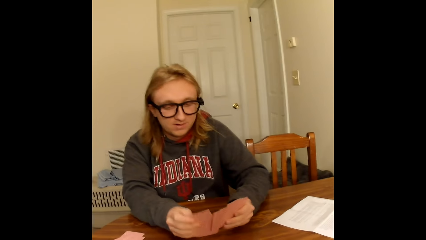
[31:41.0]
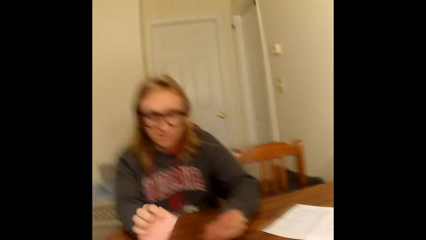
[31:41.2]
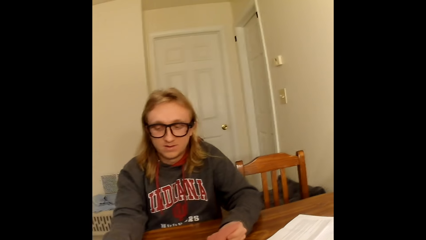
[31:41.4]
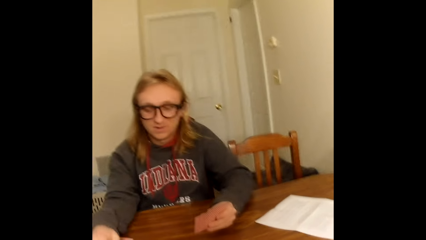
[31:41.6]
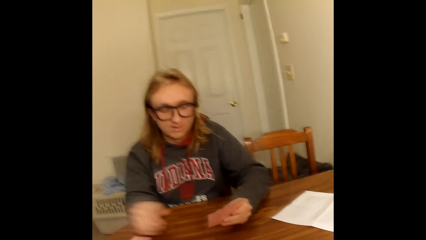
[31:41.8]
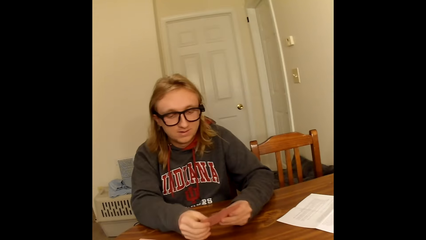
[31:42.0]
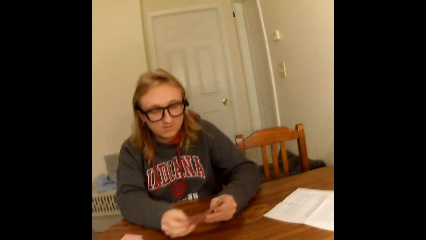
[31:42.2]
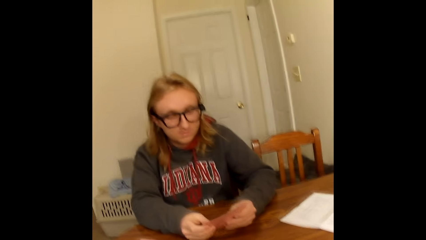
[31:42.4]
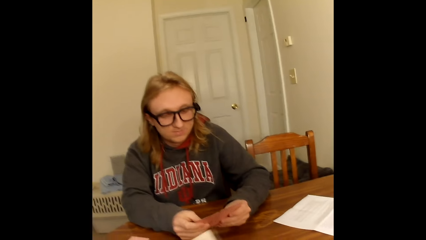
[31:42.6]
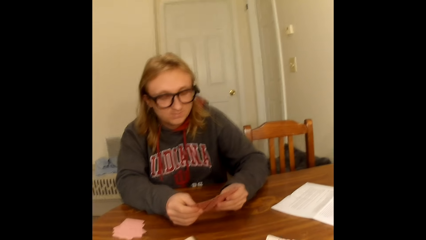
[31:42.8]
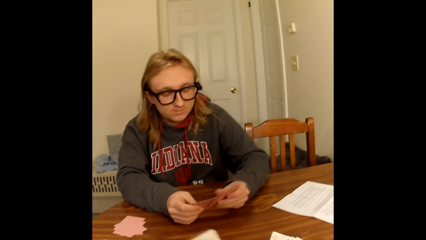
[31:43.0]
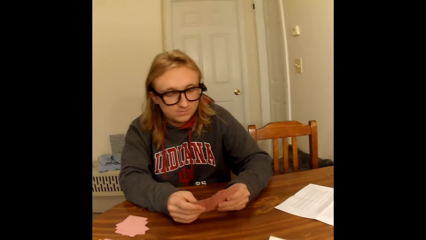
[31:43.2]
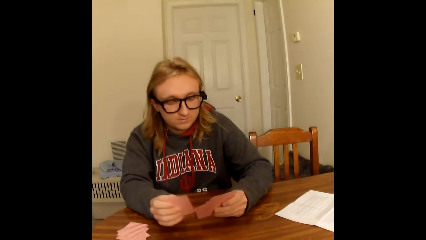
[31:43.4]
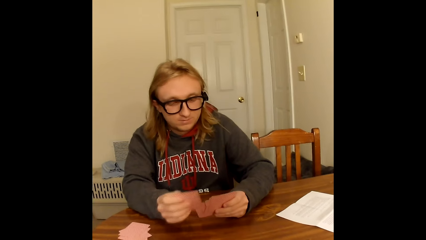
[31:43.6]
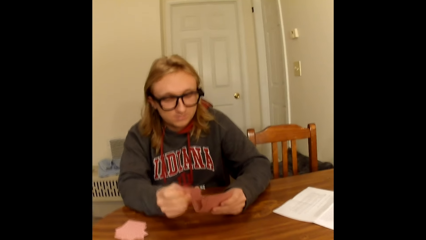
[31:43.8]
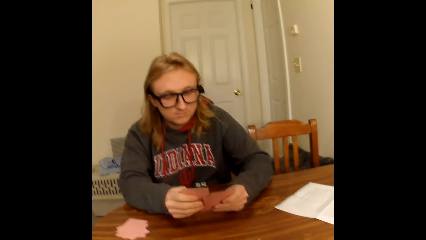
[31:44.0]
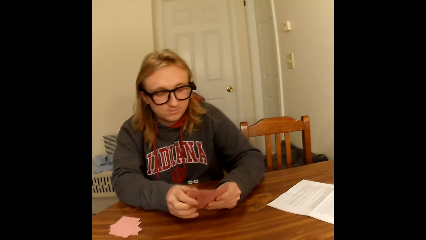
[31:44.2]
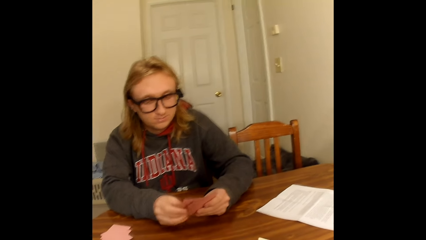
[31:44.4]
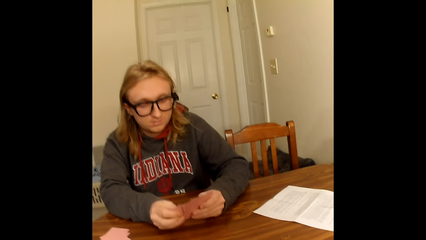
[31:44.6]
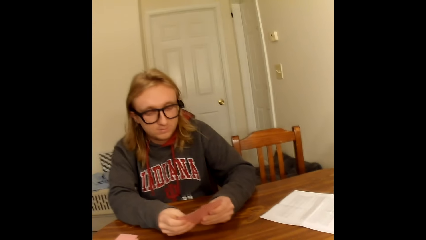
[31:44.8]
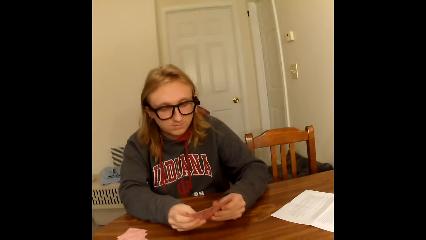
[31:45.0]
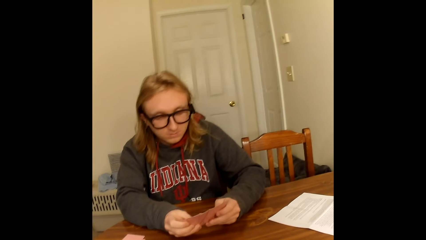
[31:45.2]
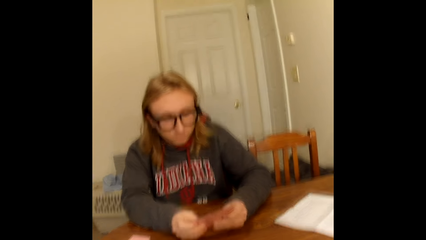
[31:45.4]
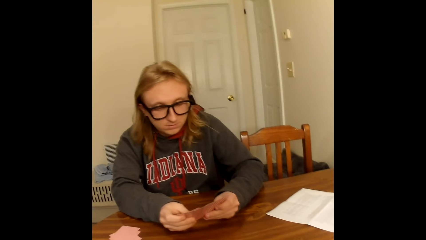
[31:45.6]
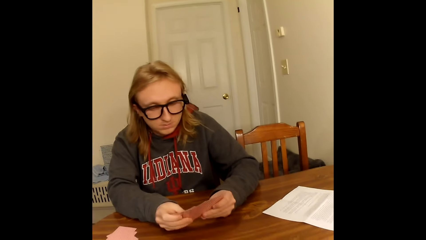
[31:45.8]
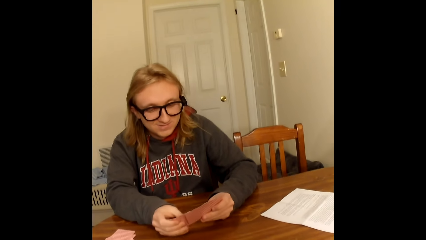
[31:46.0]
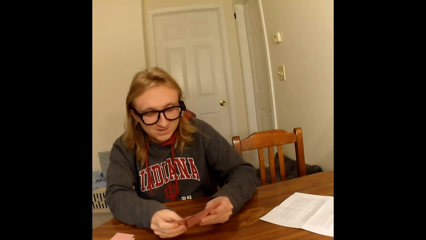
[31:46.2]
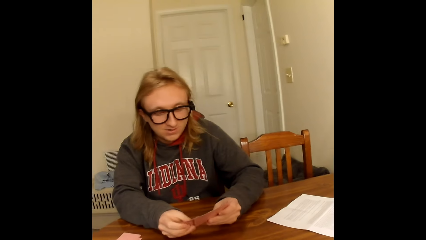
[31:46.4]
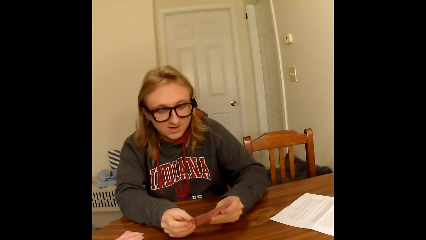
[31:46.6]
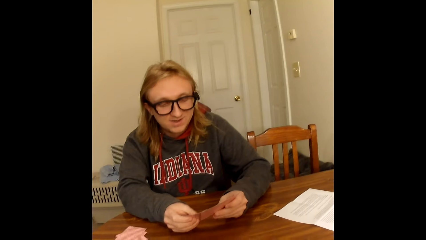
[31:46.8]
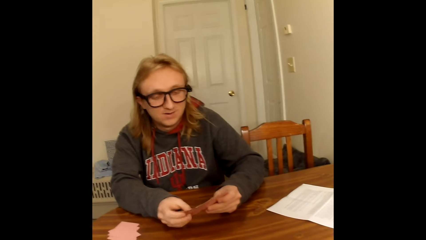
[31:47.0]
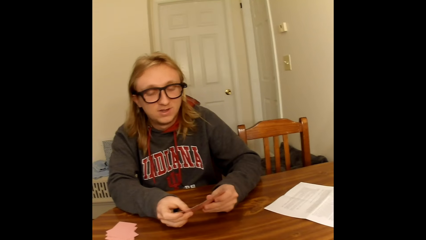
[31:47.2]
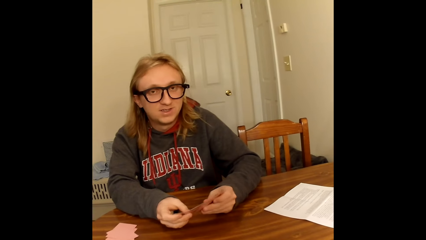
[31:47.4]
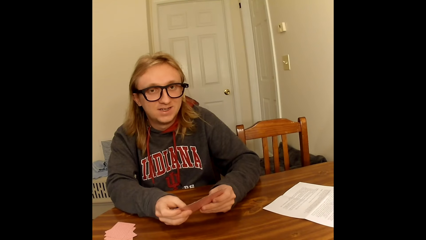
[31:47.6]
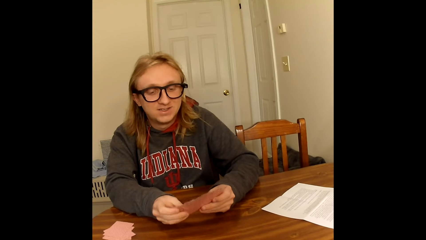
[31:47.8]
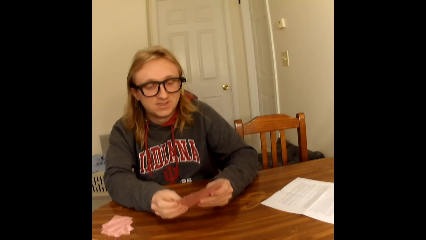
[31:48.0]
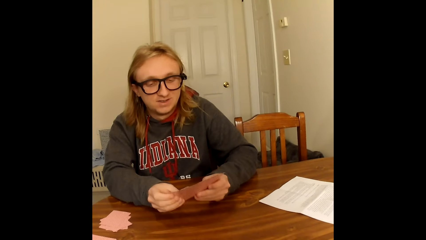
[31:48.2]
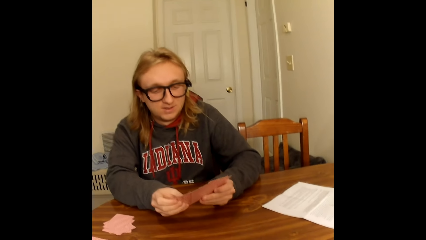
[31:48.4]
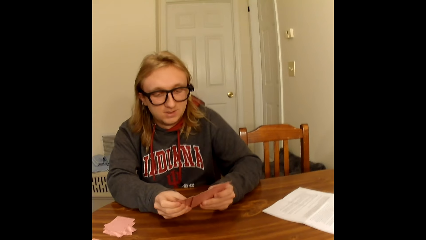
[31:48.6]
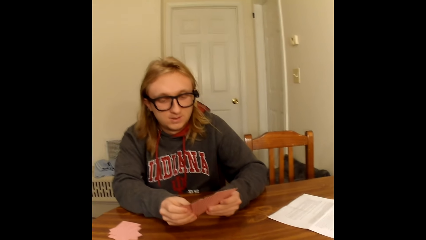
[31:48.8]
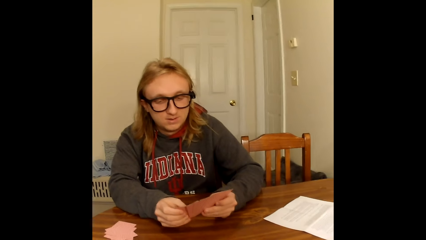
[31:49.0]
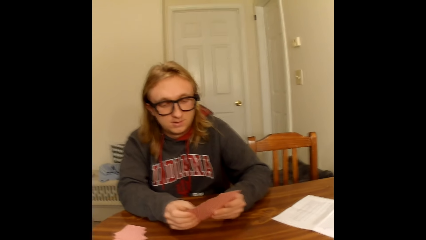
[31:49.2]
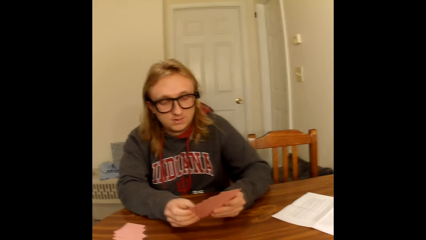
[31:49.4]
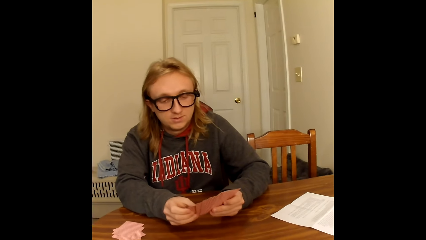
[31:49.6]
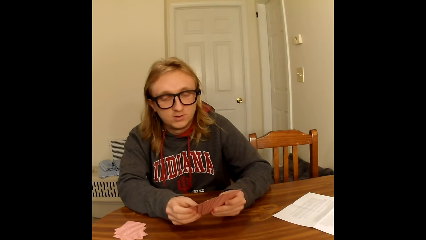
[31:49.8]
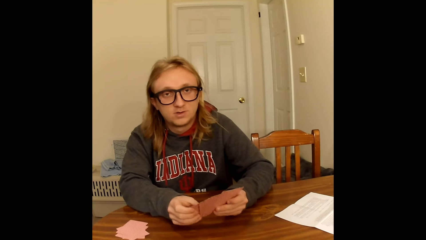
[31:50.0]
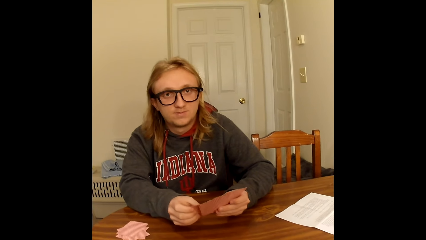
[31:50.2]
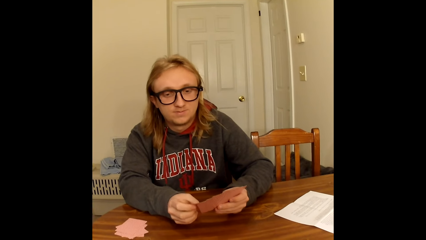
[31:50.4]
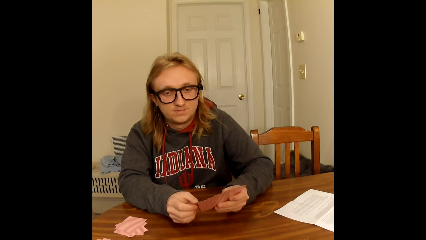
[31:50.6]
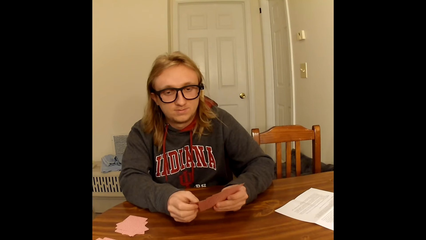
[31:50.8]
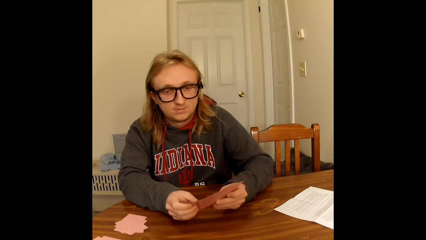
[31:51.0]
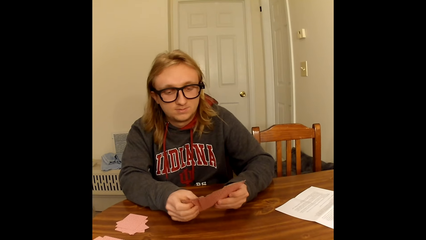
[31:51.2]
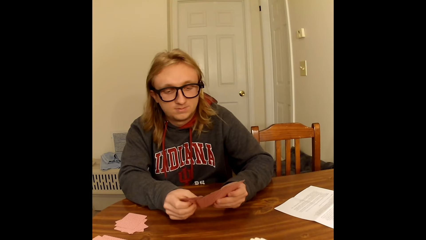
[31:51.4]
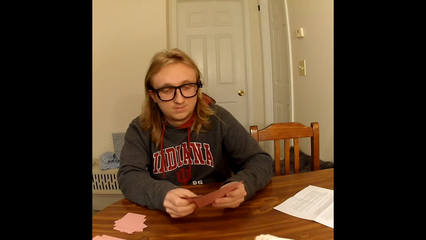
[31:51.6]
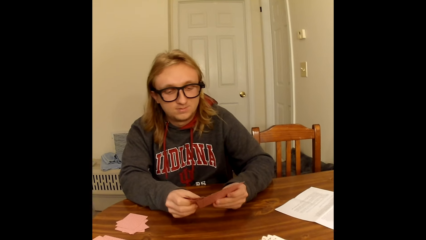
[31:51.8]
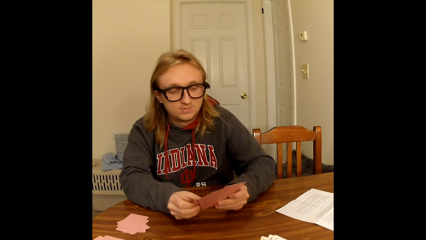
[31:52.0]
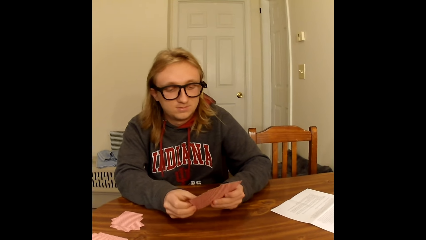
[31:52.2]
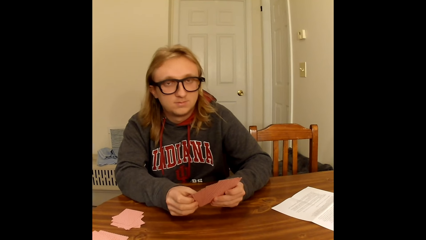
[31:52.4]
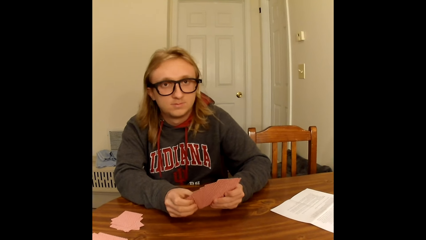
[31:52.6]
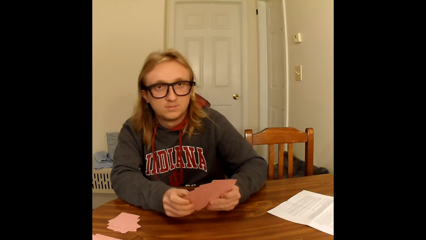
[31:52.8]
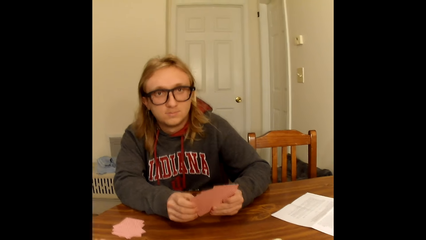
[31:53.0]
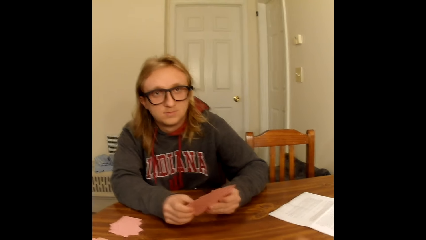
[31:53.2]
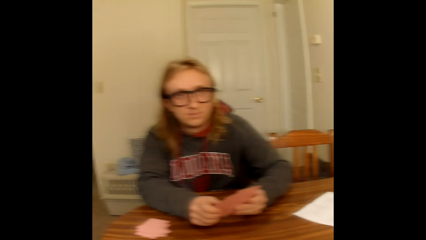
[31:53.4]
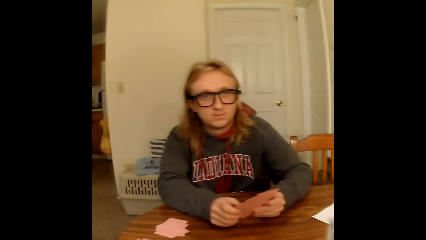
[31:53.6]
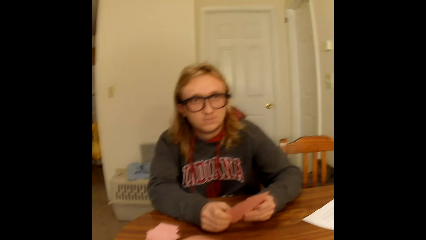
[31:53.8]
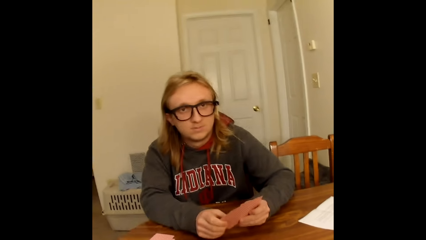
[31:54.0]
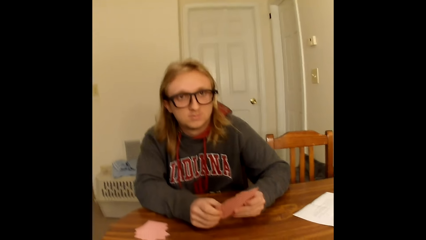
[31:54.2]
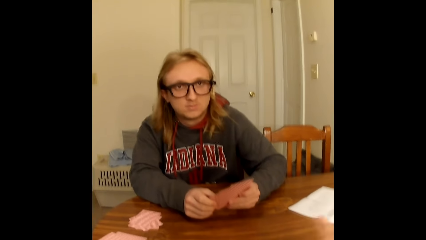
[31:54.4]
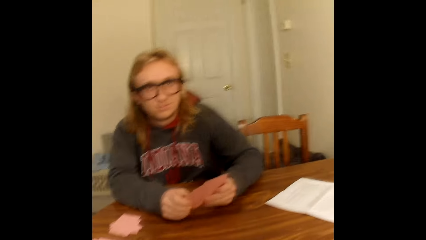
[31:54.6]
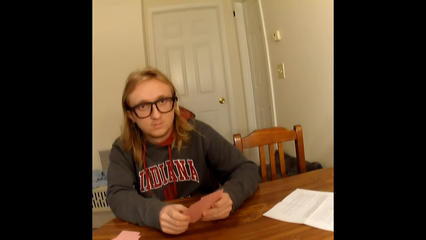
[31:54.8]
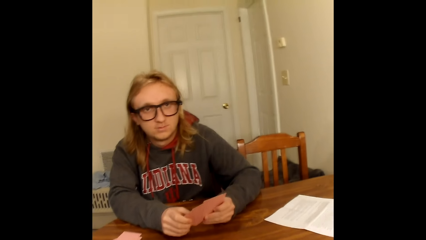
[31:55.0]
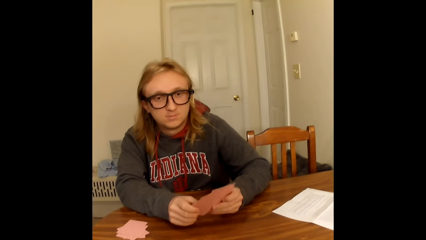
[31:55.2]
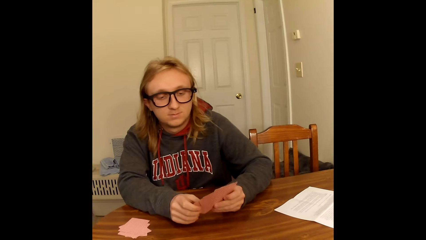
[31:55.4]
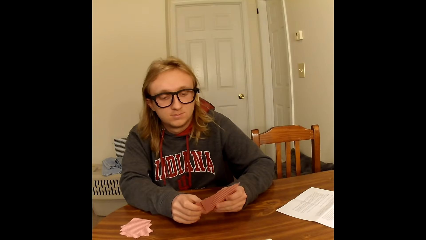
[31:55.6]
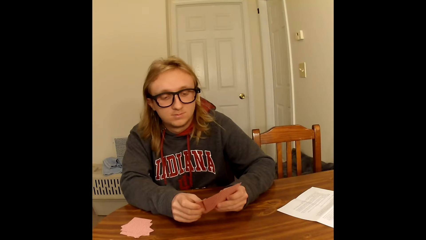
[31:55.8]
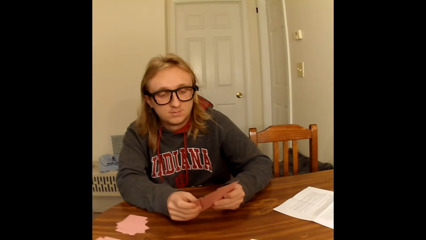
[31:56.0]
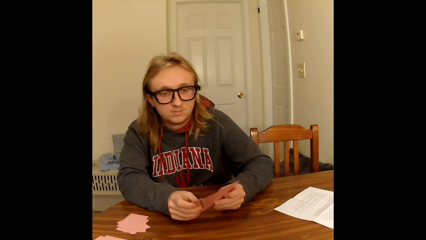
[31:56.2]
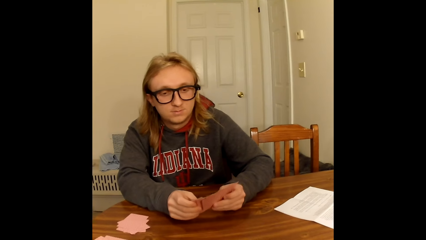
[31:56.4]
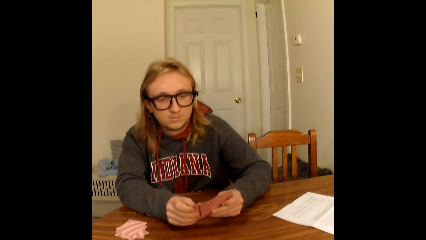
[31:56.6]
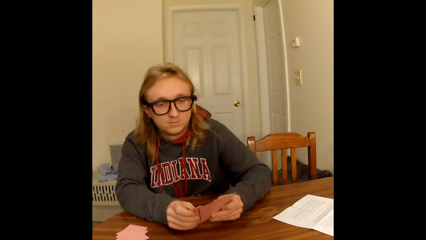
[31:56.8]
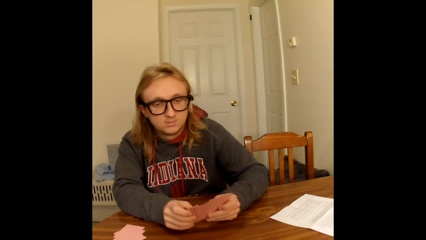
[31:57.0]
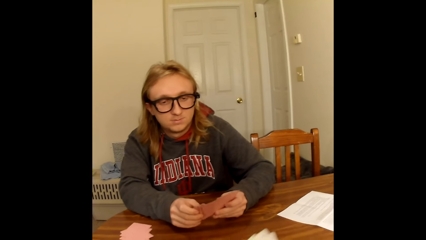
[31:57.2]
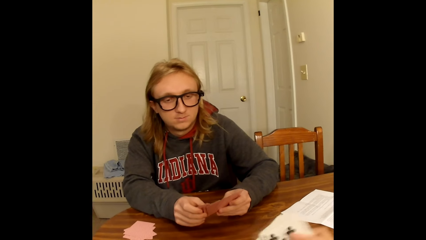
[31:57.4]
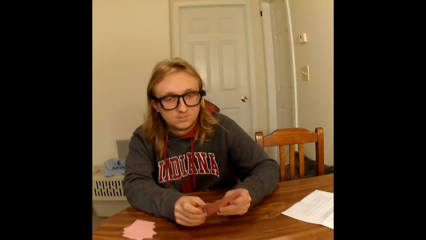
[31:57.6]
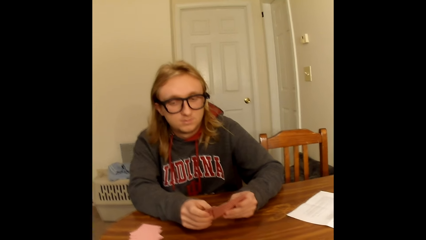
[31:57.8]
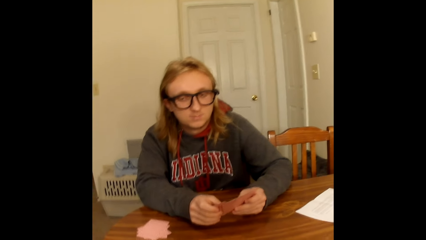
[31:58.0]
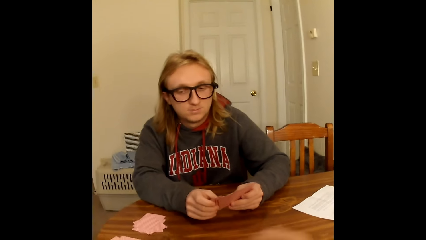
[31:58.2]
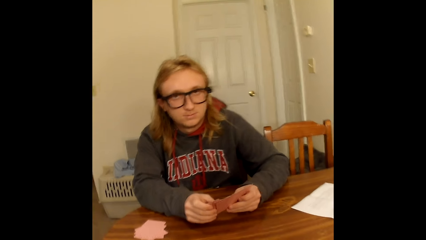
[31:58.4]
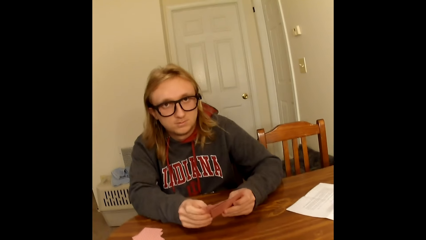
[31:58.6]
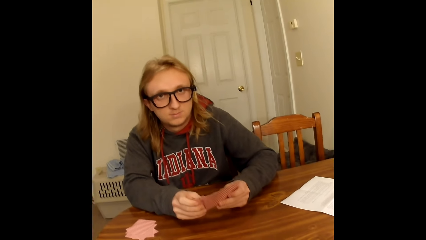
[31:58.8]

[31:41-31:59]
A man places a playing card face down on the table with his right hand. The man holds the playing cards face up to him on the table with both hands. The man spreads the playing cards in his hands with both hands. The camera wearer arranges the cards. The man arranges the cards. The man holds the playing cards face up to him with both hands. The camera wearer places some playing cards face down on the table with her right hand. She arranges the cards. She places some playing cards face down on the table with her right hand again.
